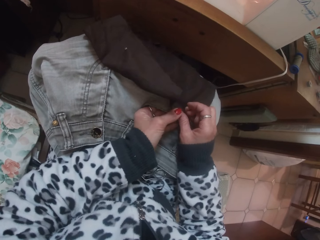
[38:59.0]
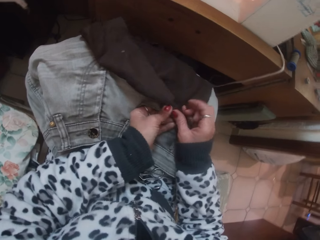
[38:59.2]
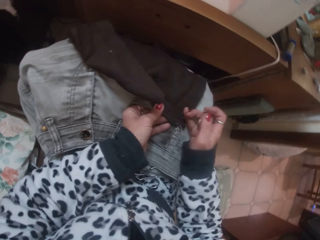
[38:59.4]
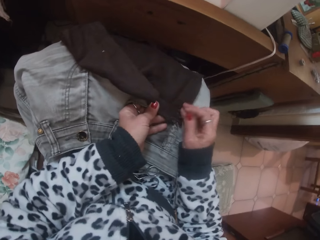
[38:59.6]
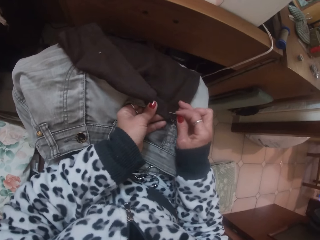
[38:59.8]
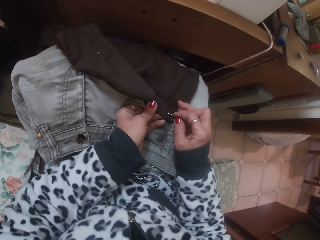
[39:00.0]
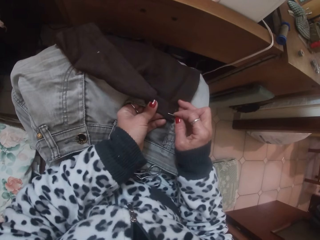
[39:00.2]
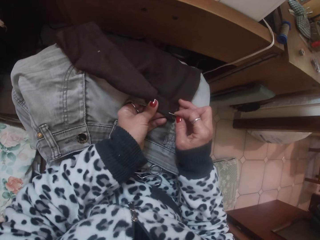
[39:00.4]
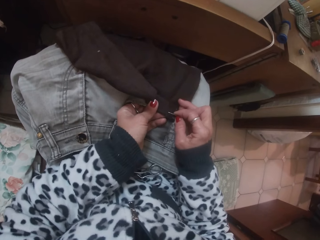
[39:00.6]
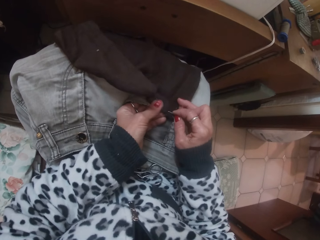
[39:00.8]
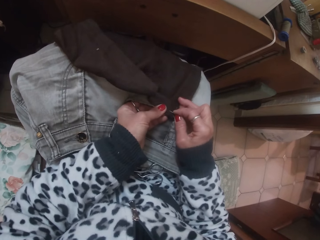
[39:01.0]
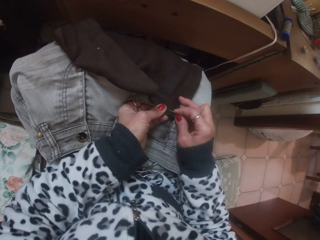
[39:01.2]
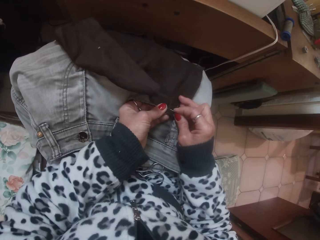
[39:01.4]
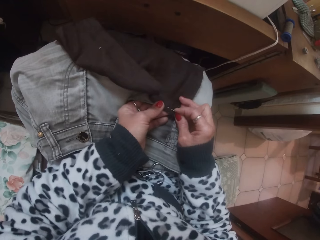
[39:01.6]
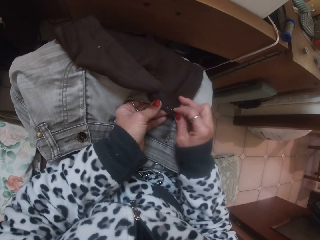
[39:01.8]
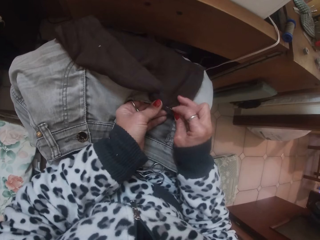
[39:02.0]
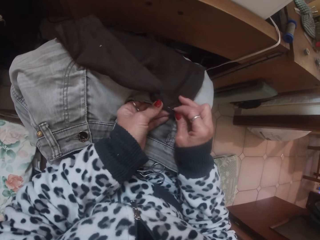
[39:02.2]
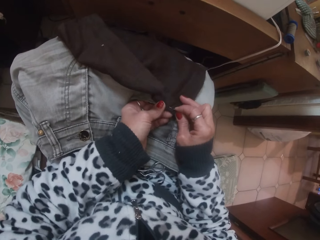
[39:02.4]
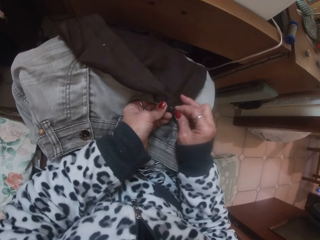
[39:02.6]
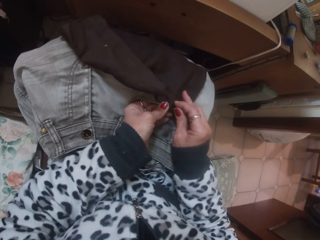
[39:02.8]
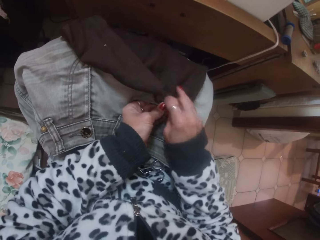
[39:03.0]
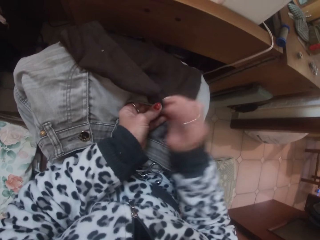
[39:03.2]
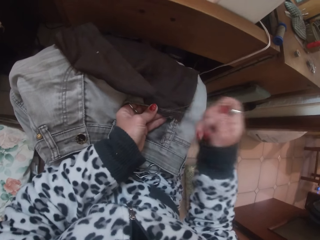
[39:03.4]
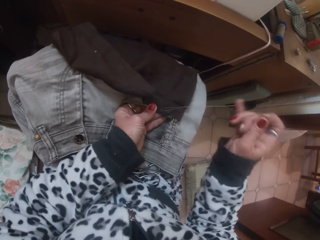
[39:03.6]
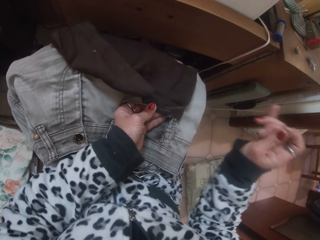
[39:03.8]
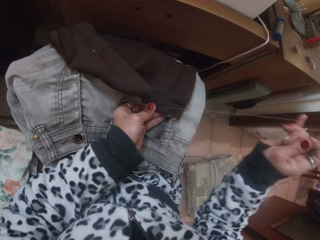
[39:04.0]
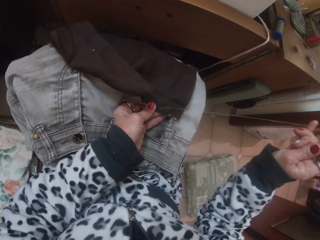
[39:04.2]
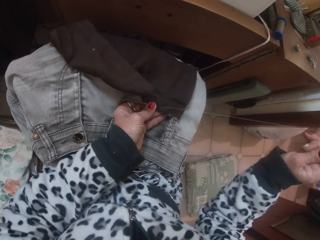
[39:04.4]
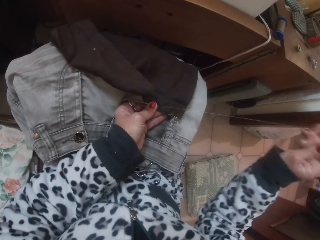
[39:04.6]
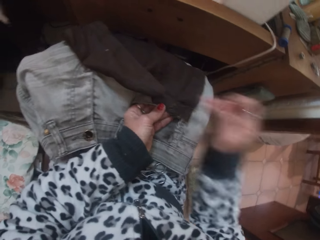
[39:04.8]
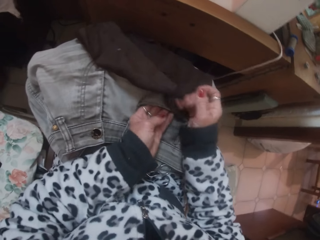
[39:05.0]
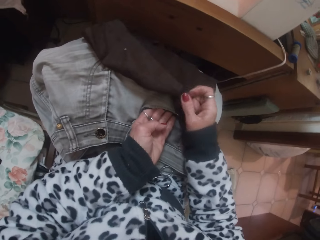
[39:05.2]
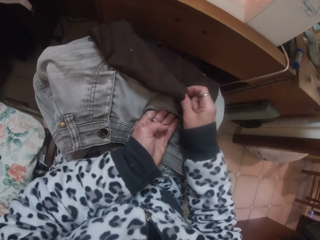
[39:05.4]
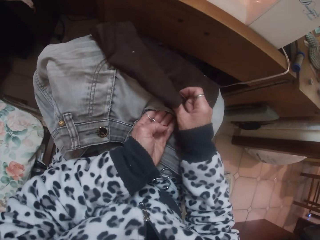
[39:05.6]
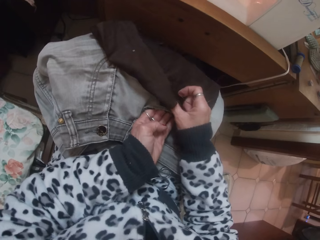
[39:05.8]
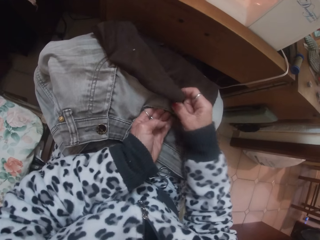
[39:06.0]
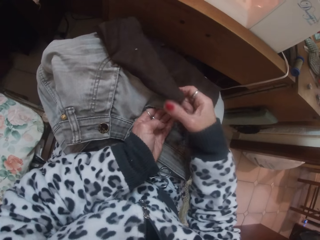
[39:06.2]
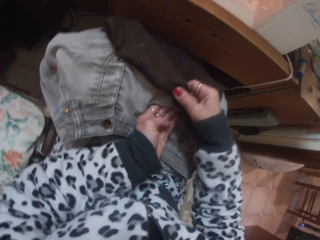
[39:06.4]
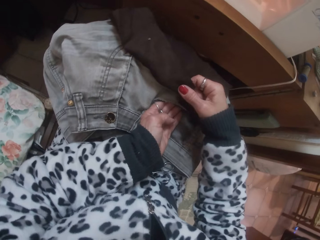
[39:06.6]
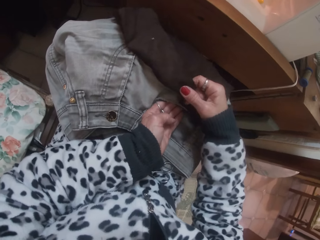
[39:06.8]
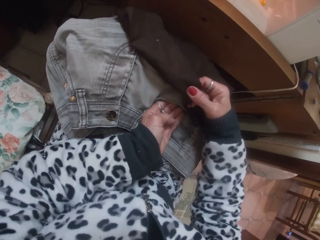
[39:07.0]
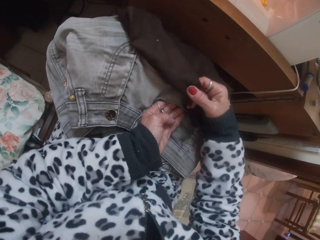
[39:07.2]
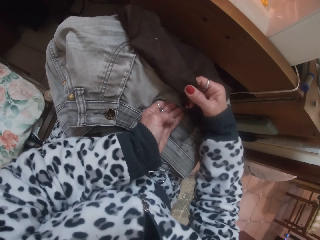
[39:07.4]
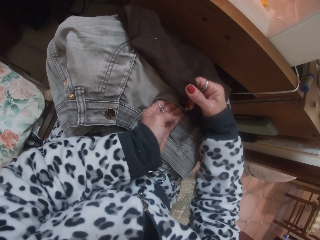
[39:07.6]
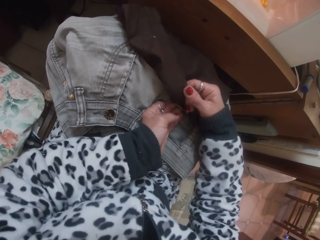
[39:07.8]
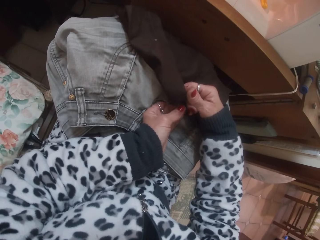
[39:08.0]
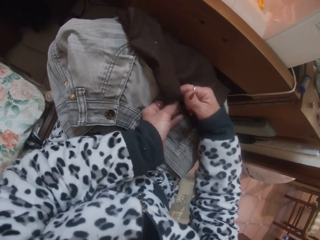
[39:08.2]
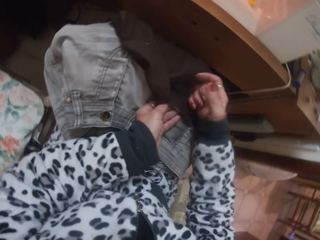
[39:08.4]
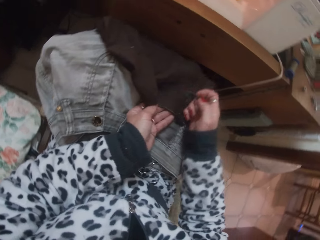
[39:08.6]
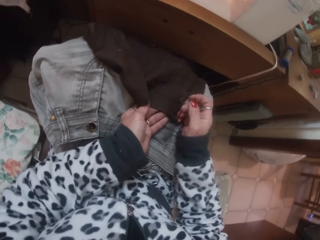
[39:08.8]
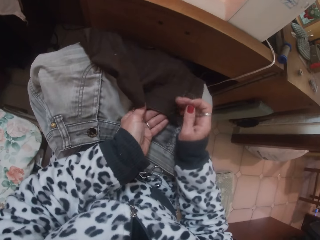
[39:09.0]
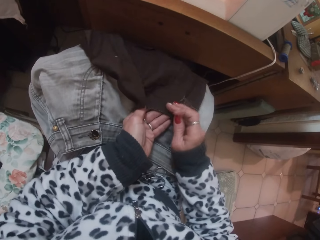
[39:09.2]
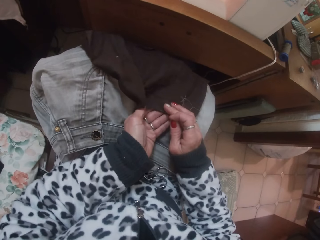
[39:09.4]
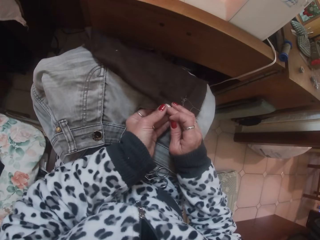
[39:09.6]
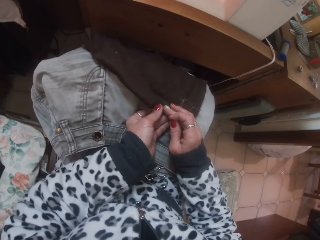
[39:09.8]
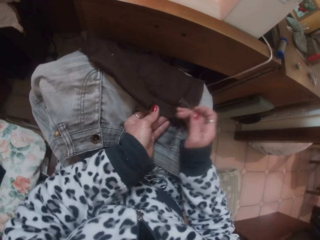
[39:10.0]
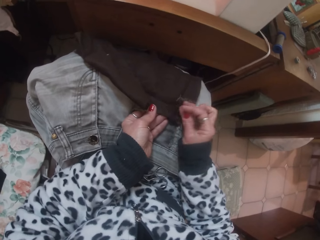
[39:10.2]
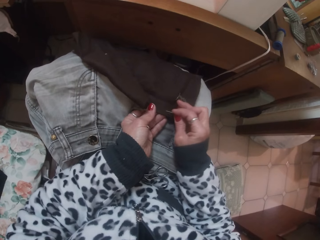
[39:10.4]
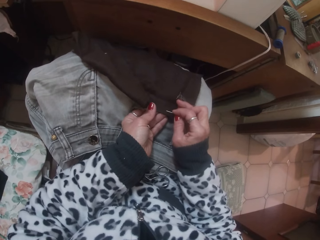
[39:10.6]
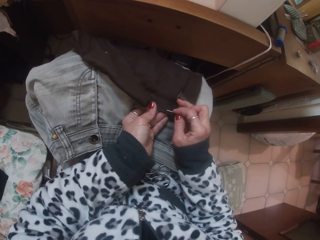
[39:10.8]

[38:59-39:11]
The camera wearer knits the cloth. They align the piece of cloth to the other cloth.

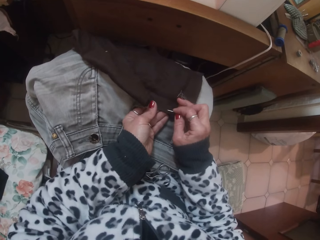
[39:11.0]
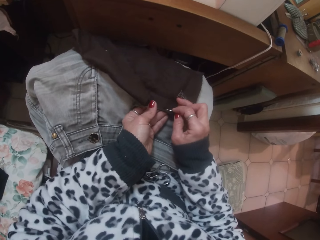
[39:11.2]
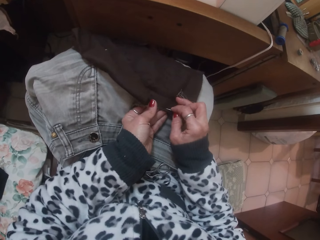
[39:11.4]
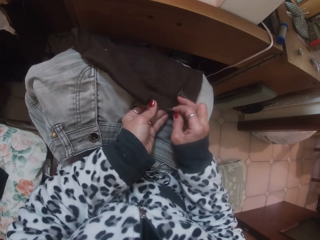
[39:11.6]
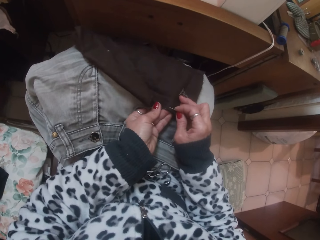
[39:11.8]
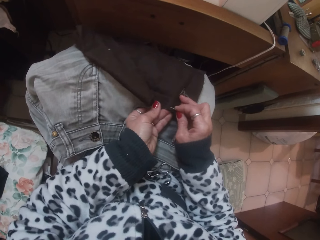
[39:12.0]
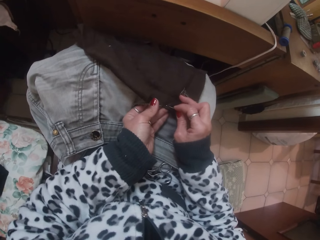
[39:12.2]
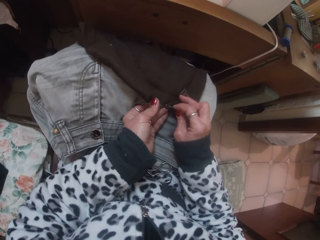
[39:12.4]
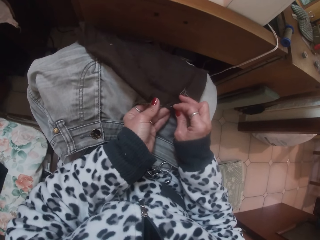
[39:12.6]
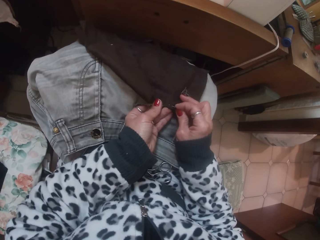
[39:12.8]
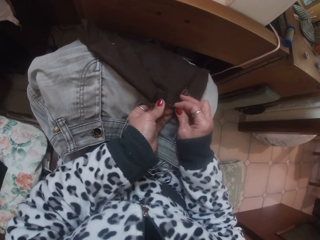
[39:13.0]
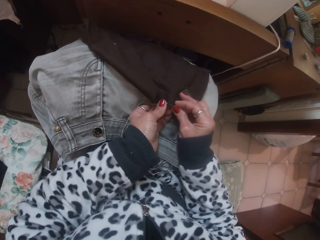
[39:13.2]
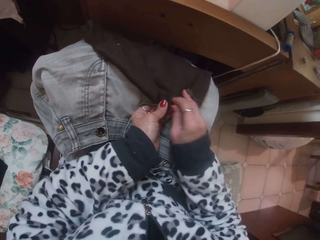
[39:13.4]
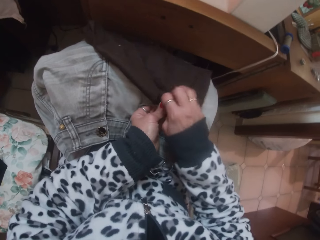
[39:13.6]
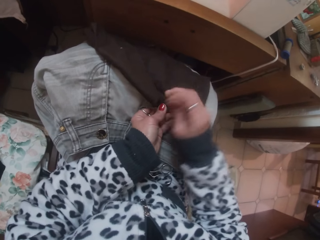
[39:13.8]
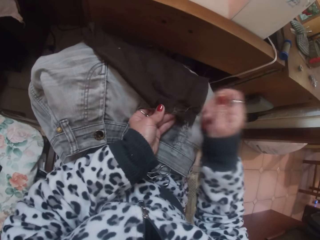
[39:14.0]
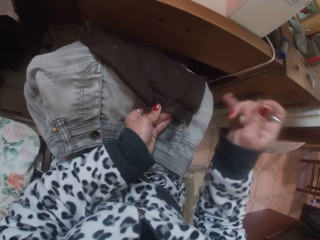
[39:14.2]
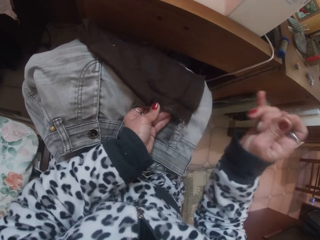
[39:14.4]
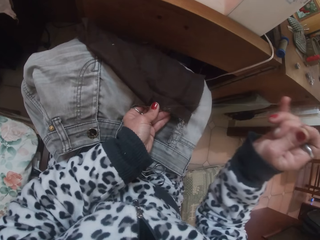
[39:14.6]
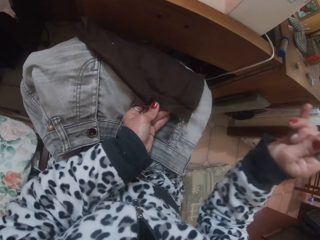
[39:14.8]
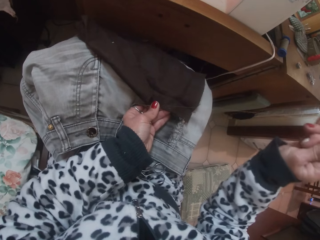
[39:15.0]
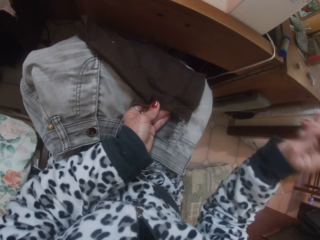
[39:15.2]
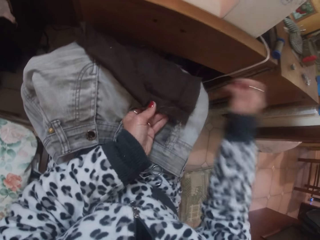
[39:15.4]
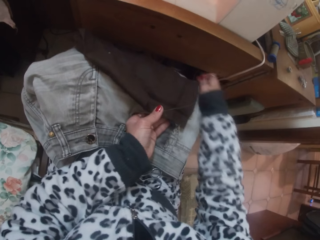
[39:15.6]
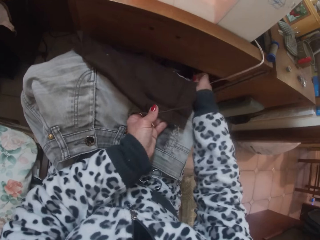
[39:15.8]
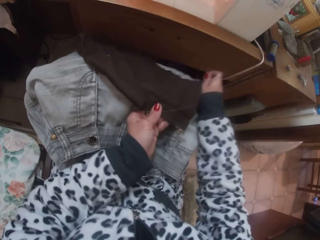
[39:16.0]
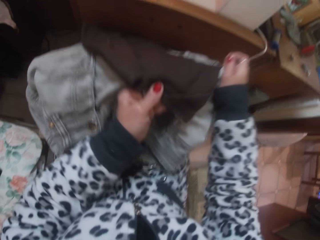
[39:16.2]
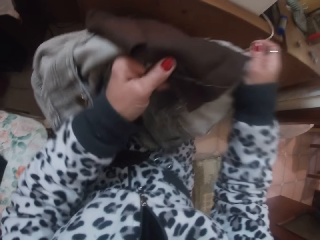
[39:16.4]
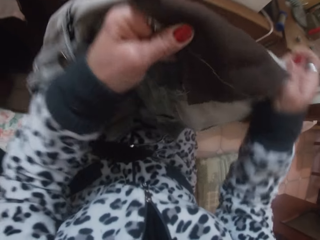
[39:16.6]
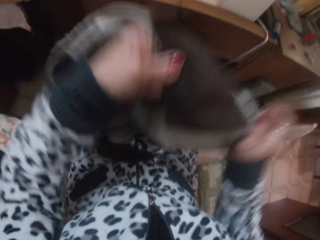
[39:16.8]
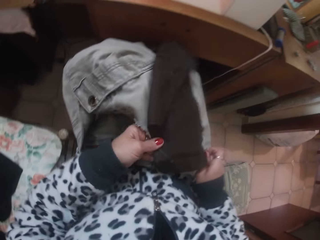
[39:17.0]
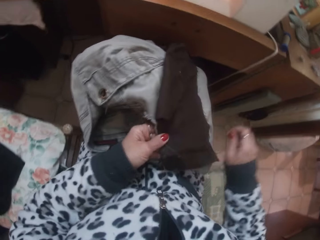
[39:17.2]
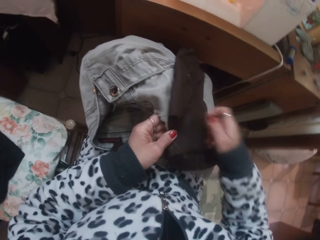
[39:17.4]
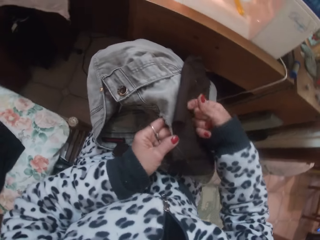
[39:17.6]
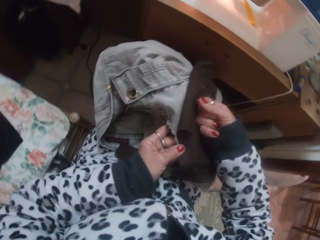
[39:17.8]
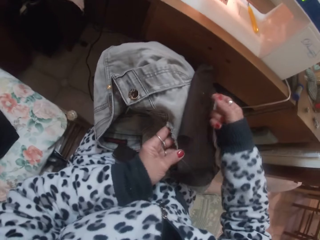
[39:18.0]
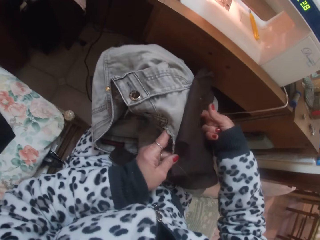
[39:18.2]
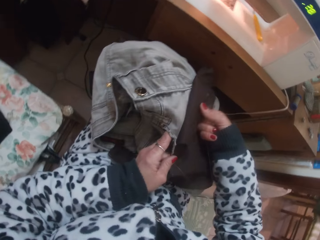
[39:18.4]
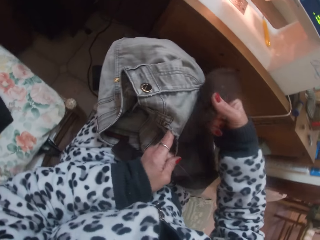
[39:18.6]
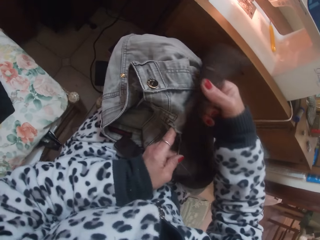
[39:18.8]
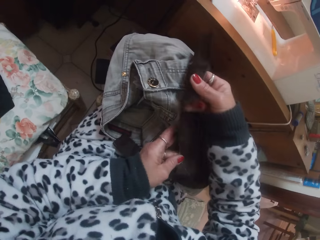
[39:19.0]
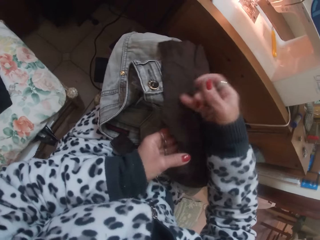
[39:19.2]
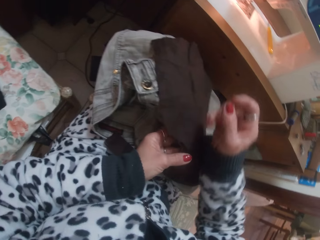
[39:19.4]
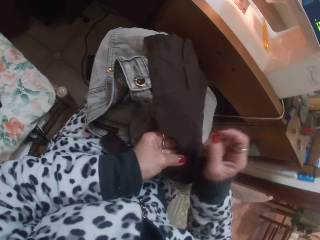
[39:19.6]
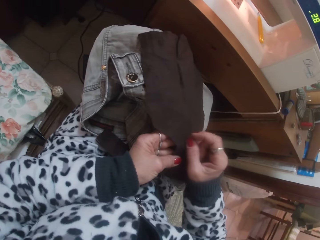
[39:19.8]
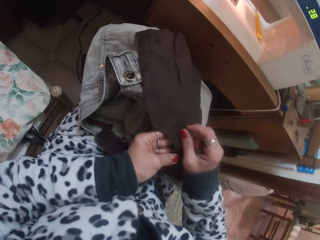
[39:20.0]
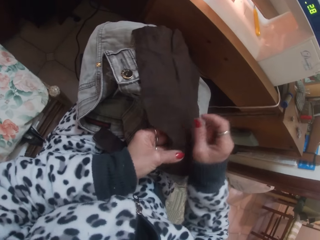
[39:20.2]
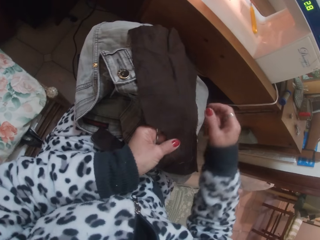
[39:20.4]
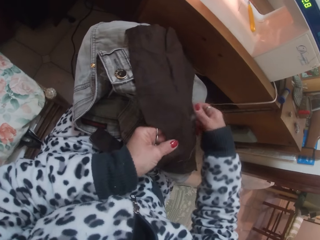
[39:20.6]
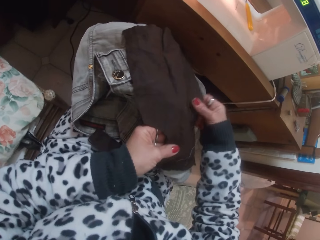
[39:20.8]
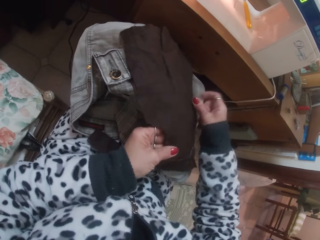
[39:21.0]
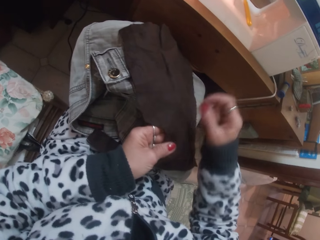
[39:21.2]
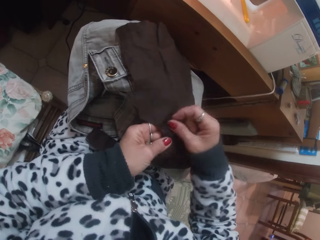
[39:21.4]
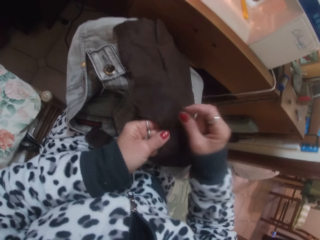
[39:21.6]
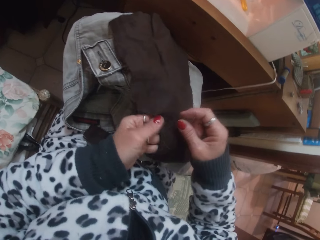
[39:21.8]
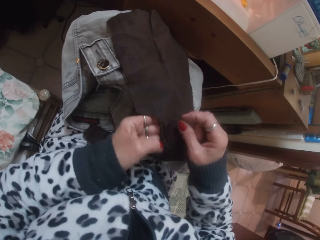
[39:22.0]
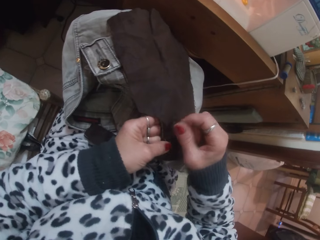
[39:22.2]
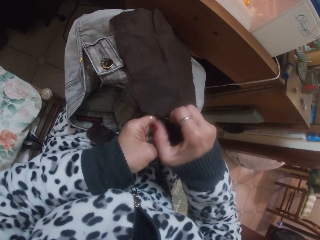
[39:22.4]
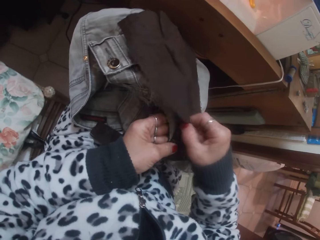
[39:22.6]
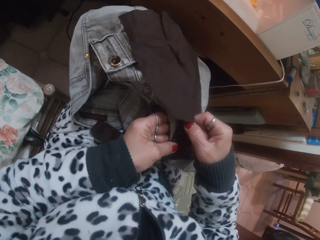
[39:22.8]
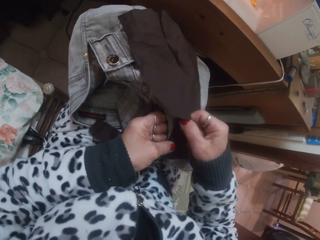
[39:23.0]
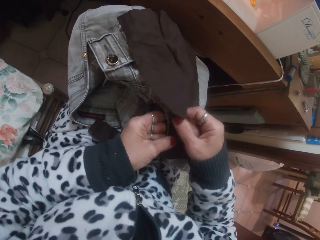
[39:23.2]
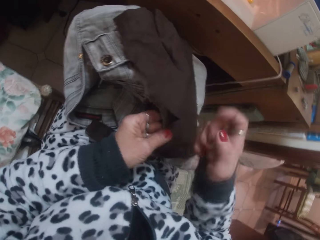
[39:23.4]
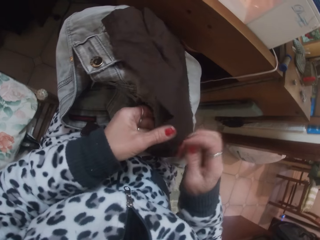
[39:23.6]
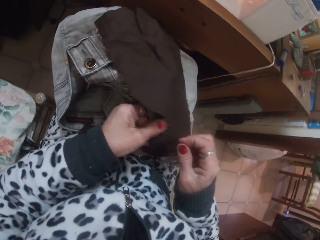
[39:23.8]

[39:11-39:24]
The camera wearer sews the cloth. They lift the cloth. They make the cloth.
